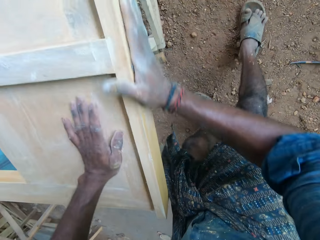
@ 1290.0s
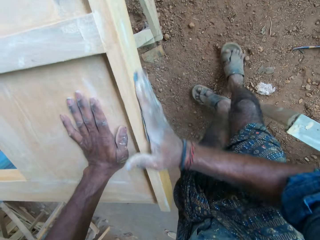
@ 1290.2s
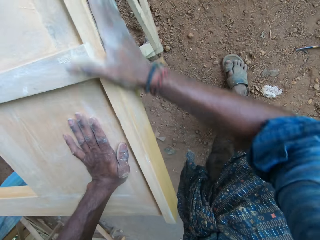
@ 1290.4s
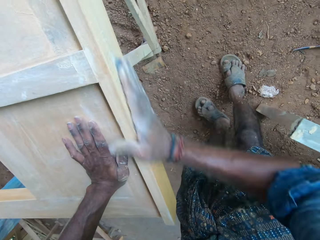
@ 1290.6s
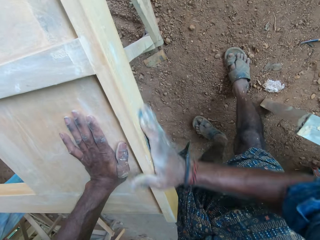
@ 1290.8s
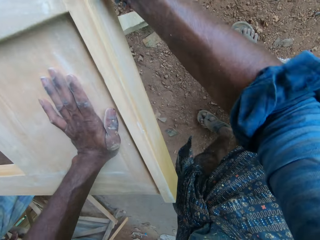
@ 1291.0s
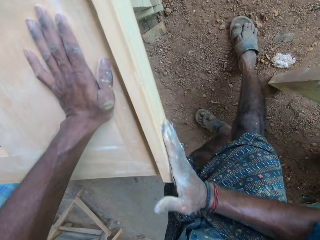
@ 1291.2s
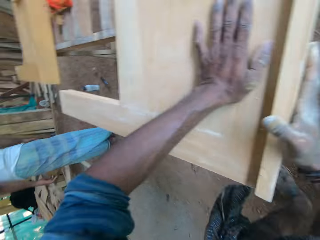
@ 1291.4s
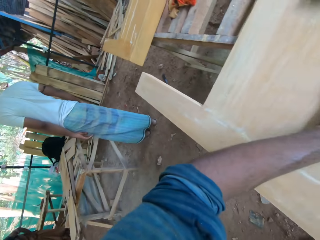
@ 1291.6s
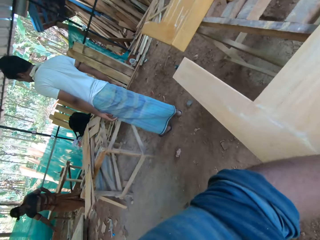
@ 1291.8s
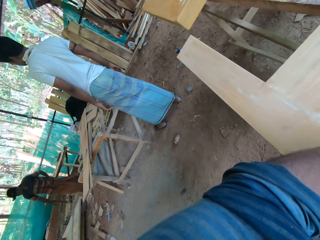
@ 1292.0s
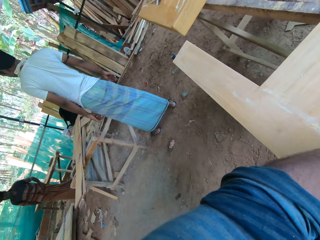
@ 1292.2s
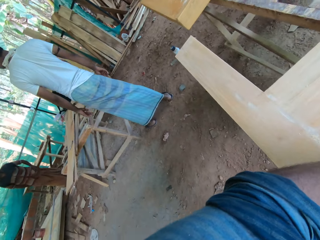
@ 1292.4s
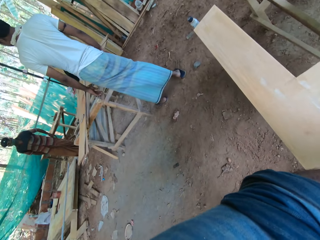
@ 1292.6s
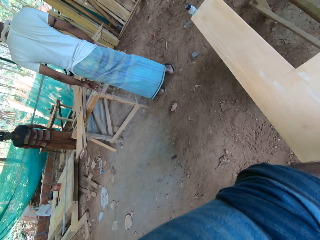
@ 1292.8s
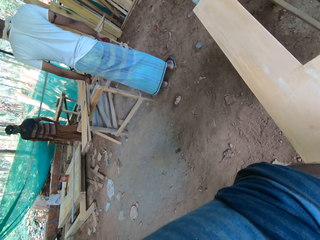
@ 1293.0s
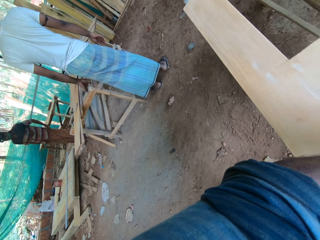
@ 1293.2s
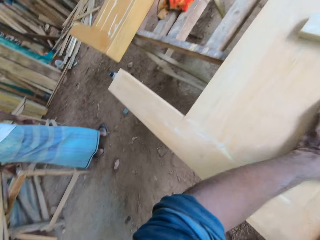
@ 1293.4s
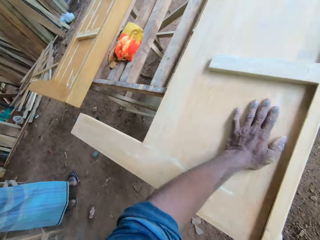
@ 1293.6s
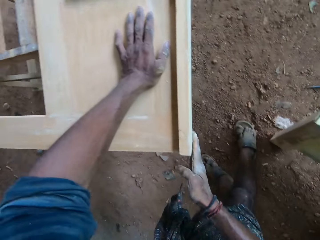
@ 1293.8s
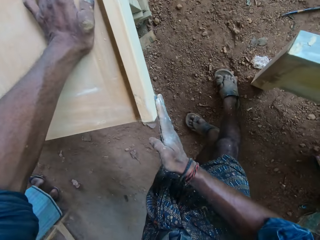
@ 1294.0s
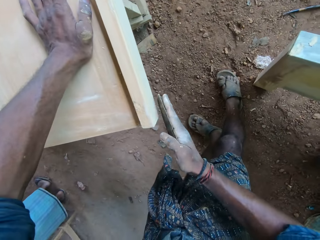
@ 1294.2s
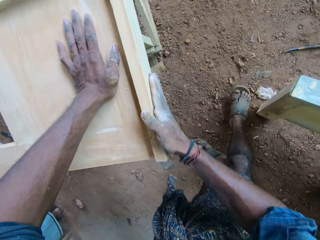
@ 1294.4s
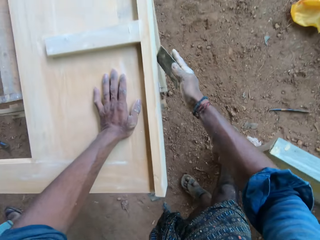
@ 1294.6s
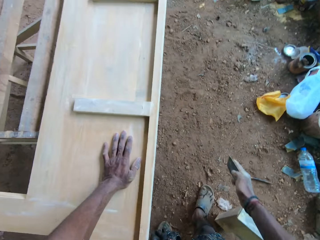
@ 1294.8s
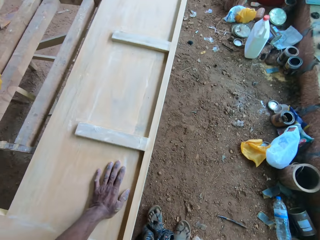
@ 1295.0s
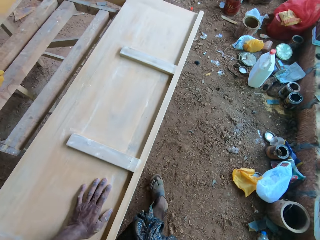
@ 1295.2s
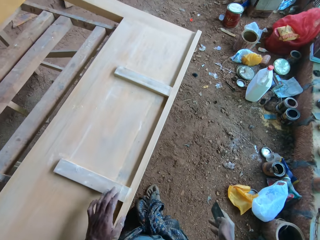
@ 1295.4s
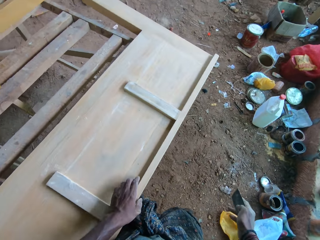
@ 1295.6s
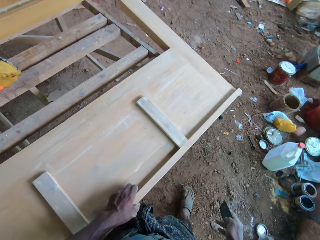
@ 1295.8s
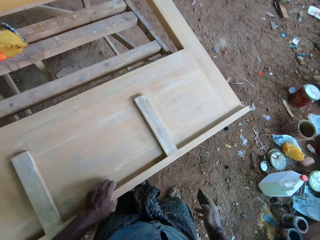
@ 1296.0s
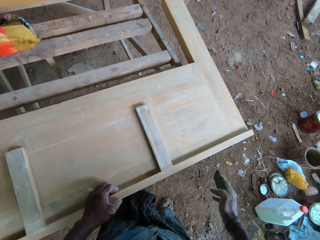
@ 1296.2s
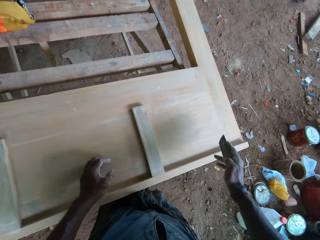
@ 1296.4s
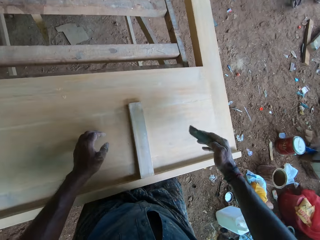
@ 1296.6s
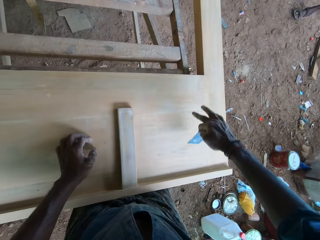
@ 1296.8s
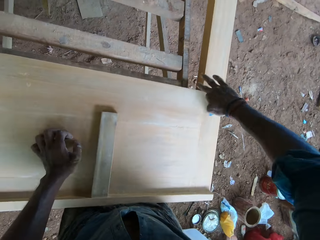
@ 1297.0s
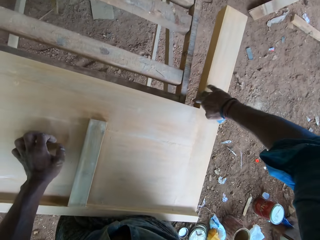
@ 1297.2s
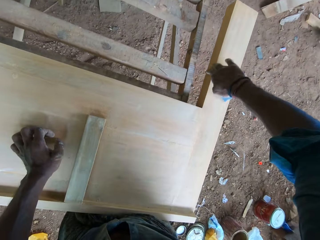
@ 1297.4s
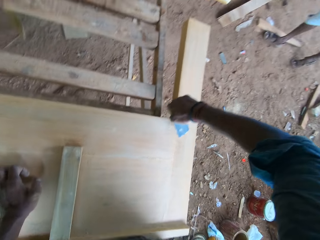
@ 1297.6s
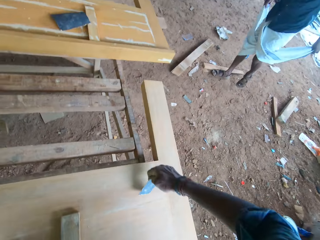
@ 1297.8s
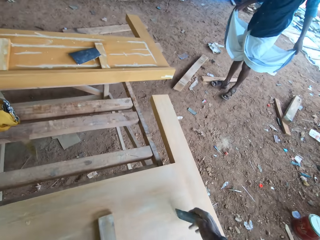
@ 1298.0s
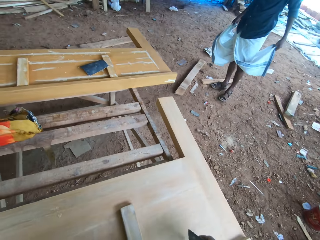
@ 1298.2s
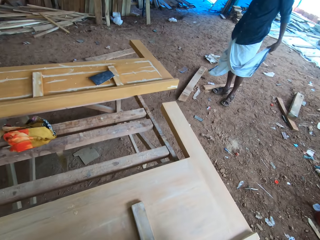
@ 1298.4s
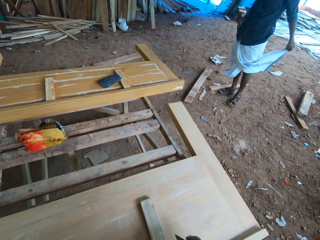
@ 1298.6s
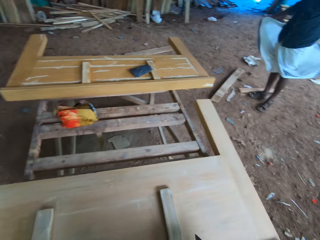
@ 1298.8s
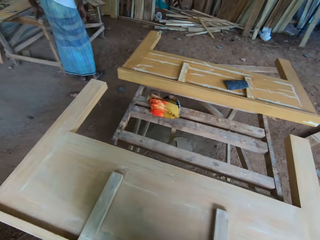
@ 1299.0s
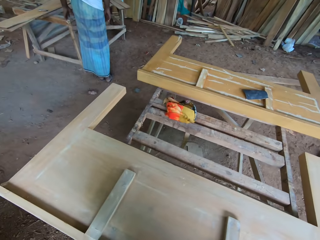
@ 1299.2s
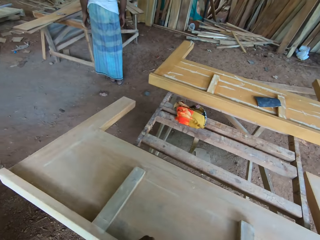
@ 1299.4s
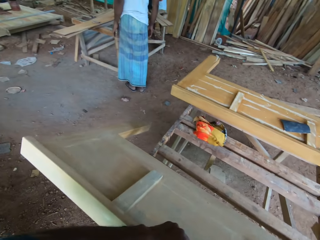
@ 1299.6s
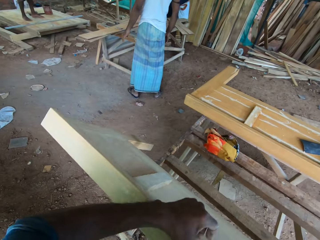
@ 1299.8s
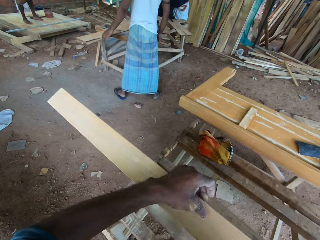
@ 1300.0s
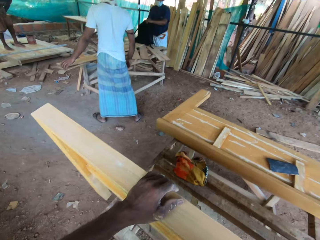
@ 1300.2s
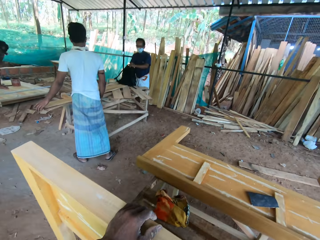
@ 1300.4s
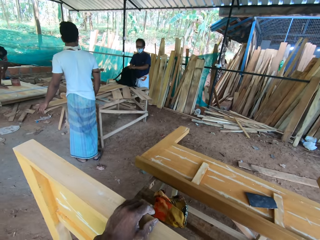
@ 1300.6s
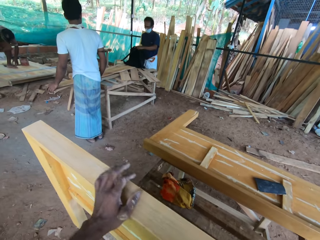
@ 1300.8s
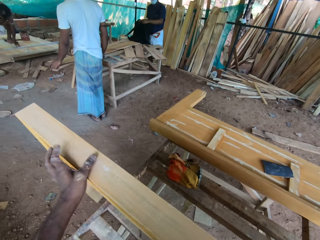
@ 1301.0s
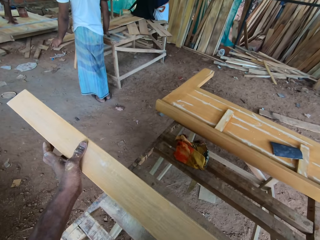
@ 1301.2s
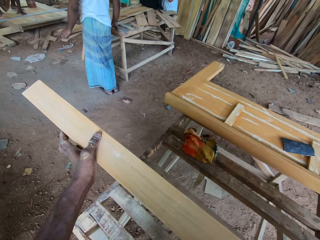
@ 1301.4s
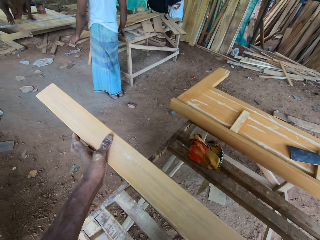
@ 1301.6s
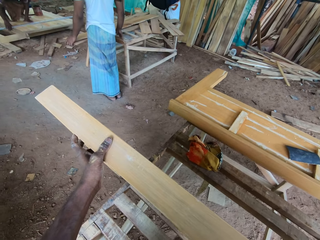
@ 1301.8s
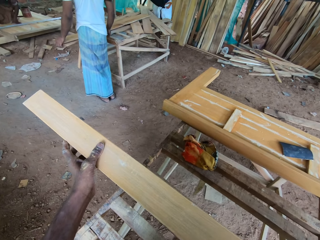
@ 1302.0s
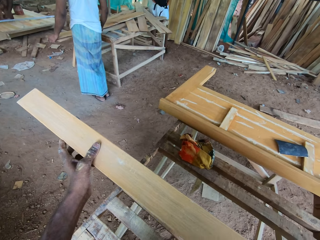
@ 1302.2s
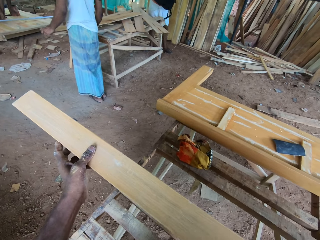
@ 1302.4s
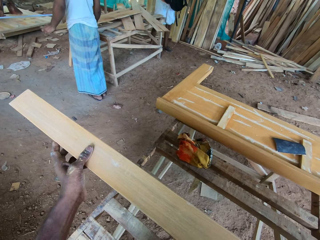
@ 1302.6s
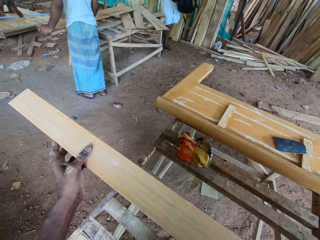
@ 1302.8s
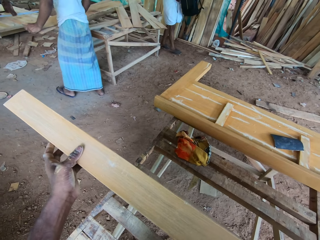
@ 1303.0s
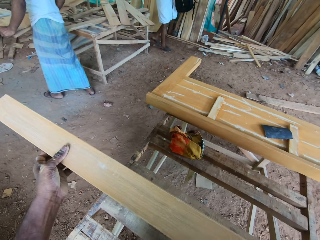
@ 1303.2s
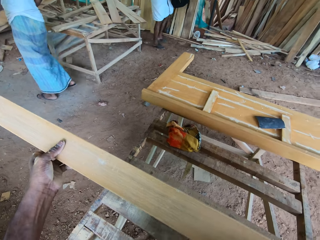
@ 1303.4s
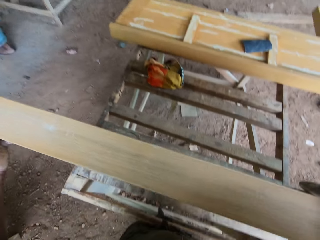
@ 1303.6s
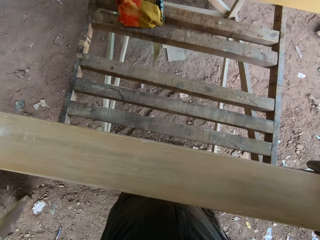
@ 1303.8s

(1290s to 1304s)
The camera wearer shifts his left hand over the wooden bed frame. He converses with a man. He touches the wooden bed frame with his right hand. The man shakes his dress with both hands. Three men stand in the workshop. The camera wearer flips the wooden bed frame with both hands. Another man takes a bag from a table with both hands. A third man takes a plank from the table with both hands.

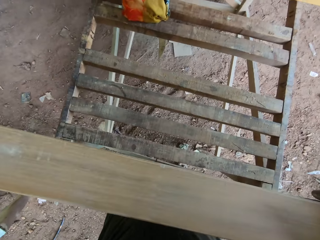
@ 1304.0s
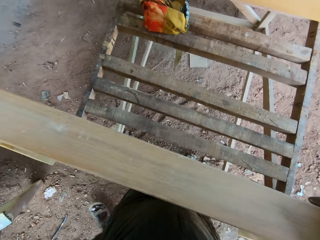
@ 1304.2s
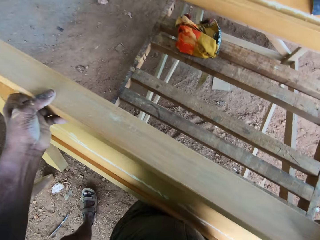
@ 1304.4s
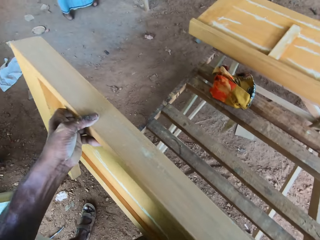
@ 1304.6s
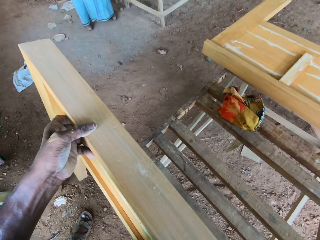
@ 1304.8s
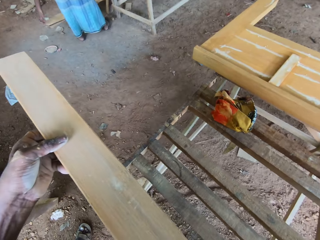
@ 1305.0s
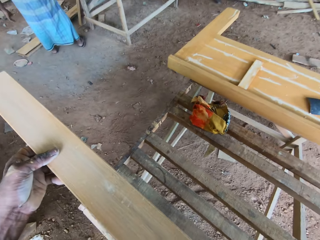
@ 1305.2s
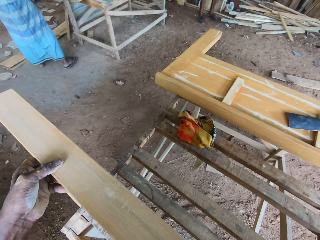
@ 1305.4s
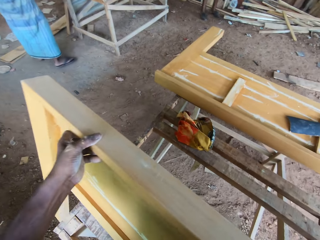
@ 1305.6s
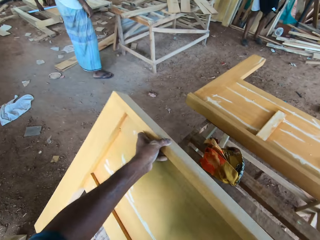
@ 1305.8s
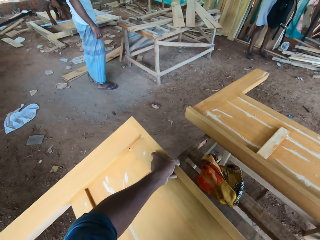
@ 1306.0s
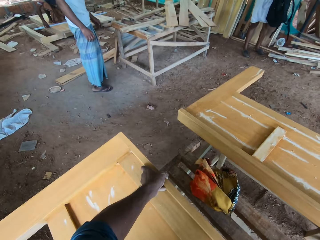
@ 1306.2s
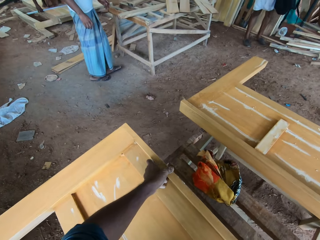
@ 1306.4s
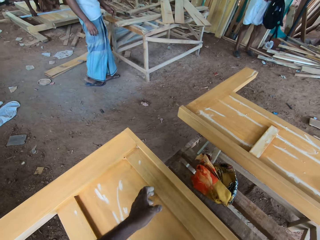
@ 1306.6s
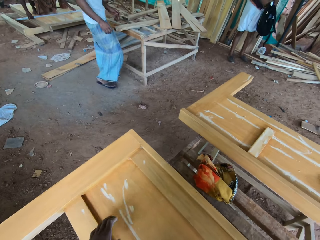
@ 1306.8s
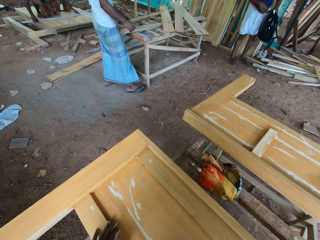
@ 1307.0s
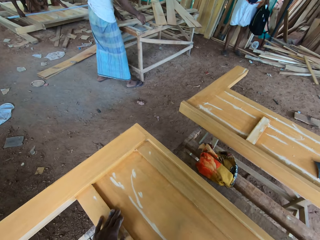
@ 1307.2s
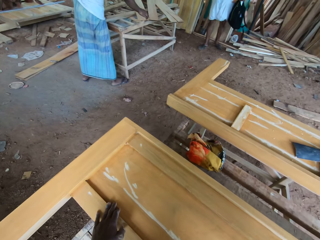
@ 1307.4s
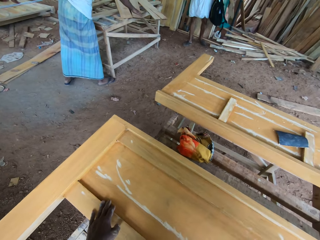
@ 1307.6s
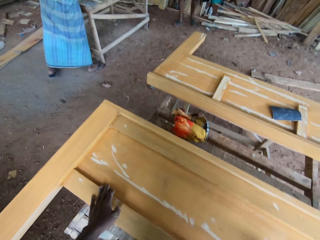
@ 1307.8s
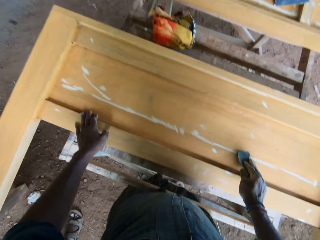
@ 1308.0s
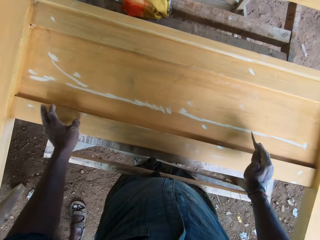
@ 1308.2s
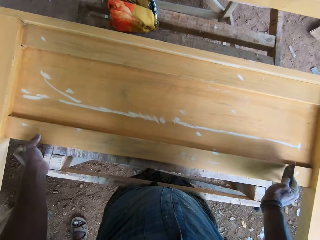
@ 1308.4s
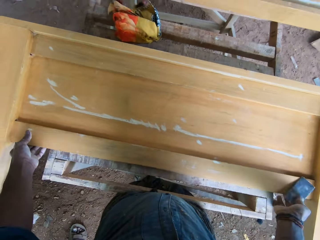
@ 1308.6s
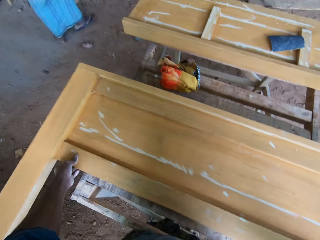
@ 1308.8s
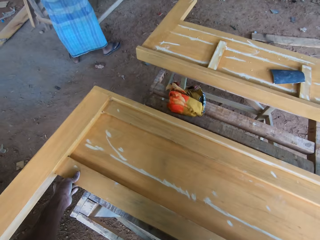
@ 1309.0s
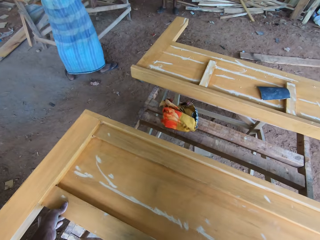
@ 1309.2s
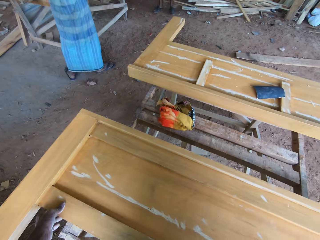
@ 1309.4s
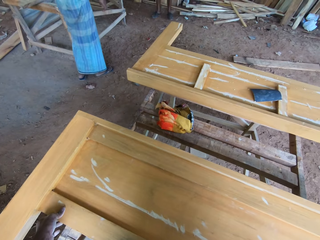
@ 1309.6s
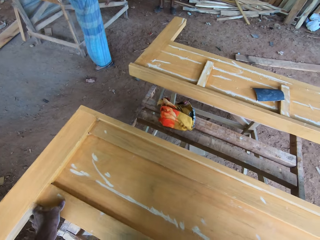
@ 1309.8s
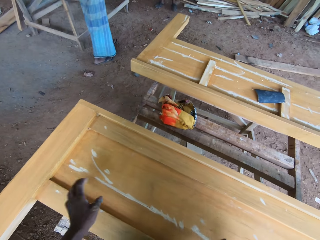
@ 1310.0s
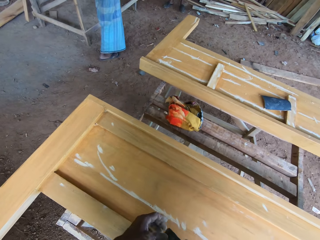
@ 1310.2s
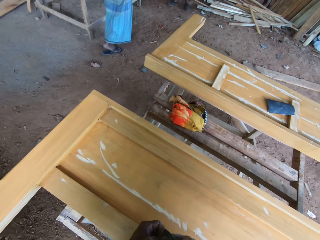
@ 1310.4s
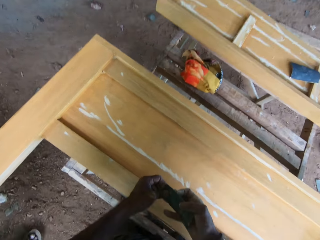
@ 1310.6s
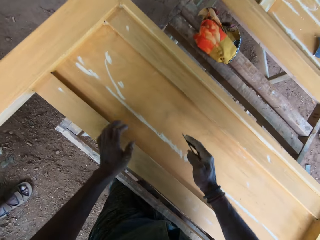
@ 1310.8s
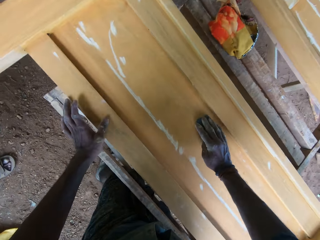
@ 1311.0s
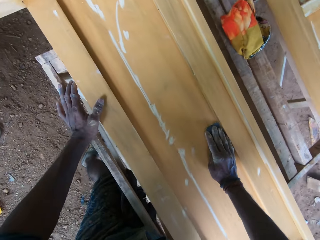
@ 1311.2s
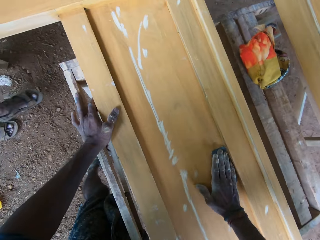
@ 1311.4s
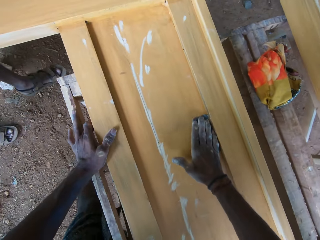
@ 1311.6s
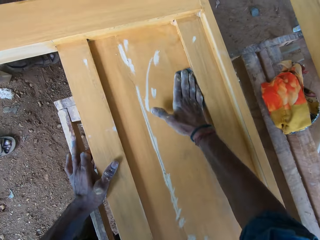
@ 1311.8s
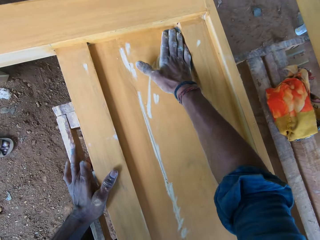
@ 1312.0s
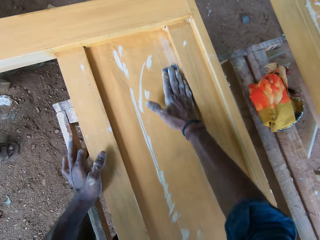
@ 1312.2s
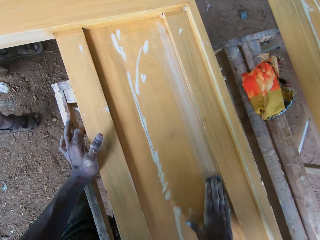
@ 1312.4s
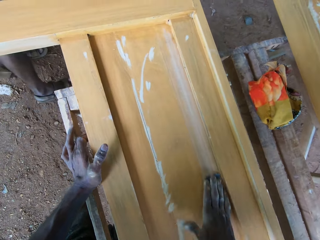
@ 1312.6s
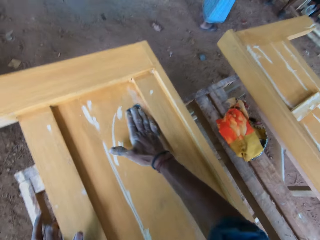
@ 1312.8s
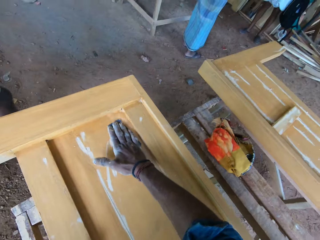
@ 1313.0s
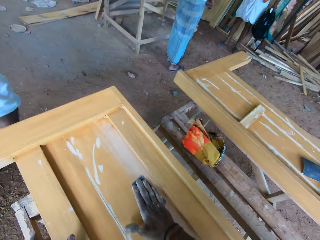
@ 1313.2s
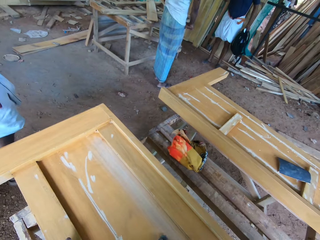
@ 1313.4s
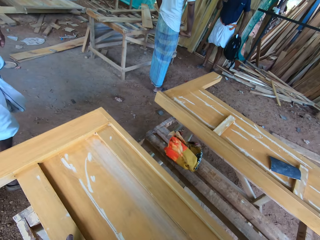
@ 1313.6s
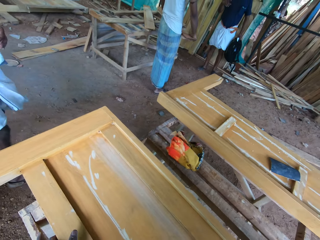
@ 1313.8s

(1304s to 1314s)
A man carries the bag. Another man drops the plank to the ground with both hands. The camera wearer puts his left hand on the wooden bed frame. He shifts the wooden bed frame with both hands. He touches the sandpaper in his right hand with his left hand. He puts his left hand on the wooden bed frame. He sands the wooden bed frame with the sandpaper in his right hand.
